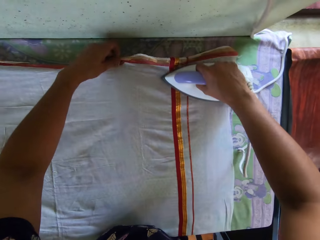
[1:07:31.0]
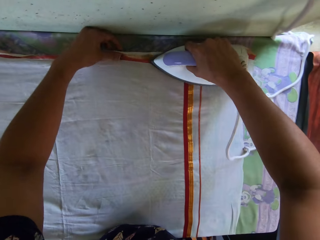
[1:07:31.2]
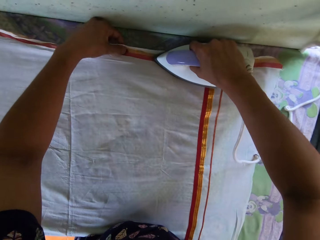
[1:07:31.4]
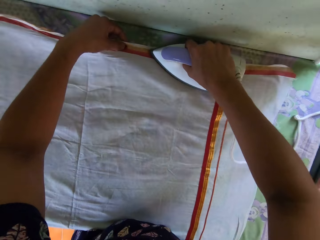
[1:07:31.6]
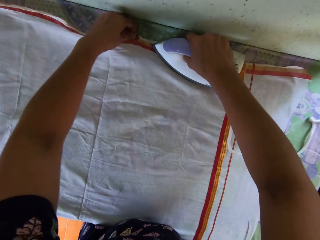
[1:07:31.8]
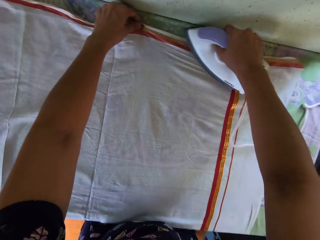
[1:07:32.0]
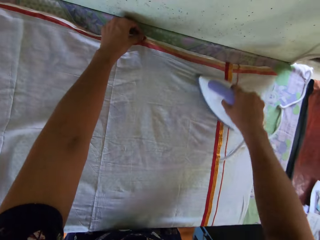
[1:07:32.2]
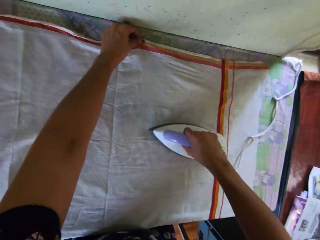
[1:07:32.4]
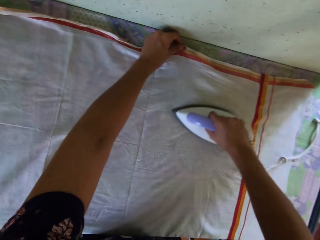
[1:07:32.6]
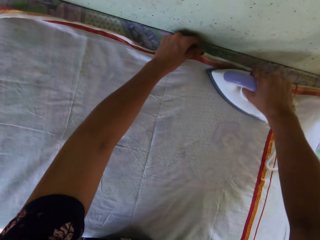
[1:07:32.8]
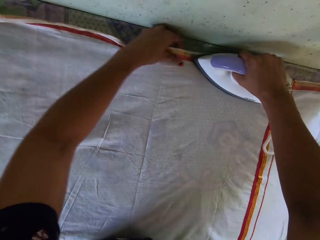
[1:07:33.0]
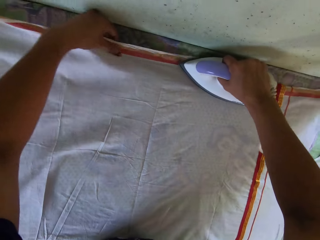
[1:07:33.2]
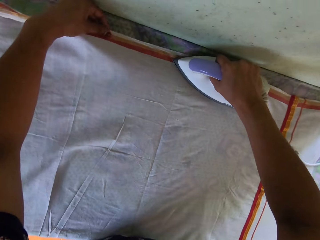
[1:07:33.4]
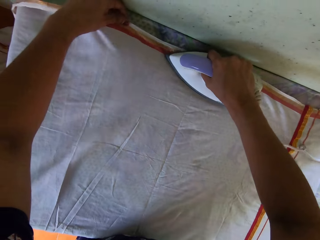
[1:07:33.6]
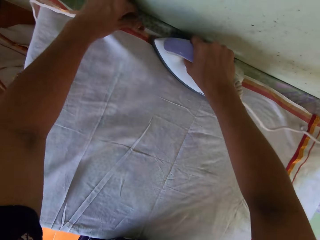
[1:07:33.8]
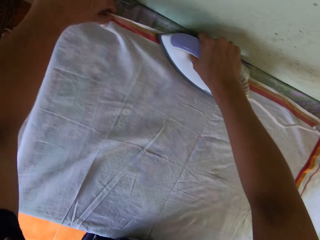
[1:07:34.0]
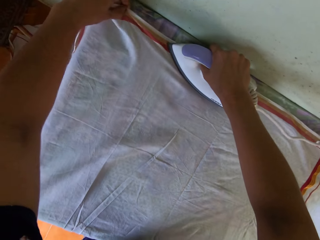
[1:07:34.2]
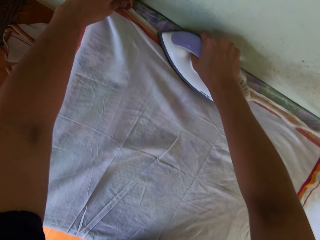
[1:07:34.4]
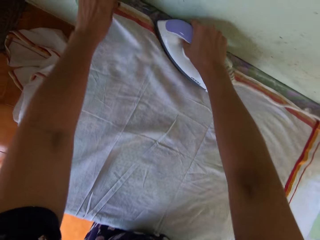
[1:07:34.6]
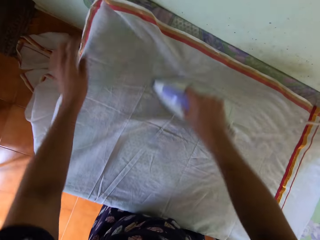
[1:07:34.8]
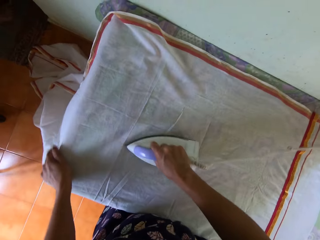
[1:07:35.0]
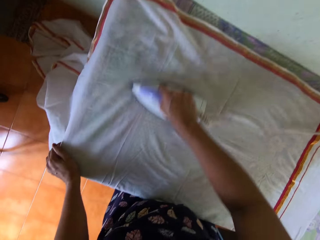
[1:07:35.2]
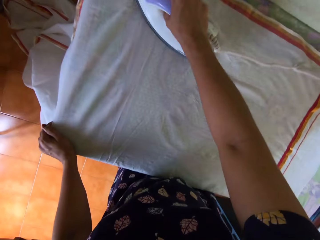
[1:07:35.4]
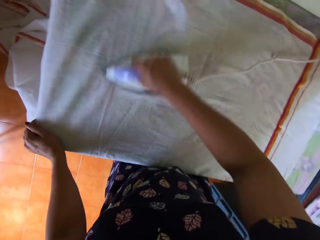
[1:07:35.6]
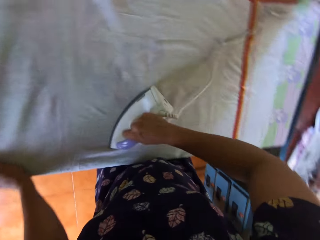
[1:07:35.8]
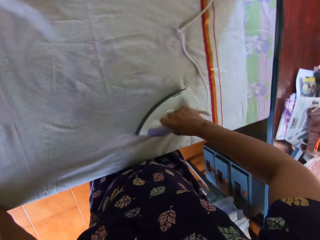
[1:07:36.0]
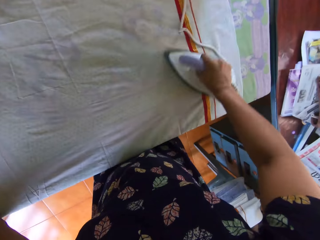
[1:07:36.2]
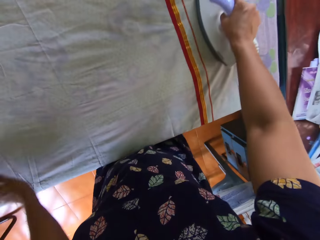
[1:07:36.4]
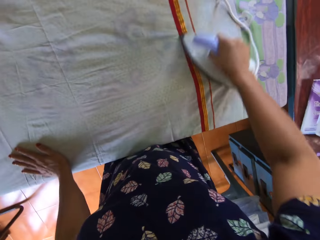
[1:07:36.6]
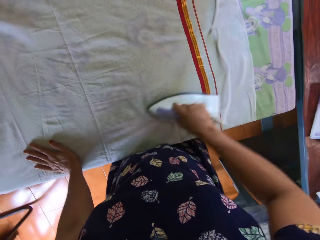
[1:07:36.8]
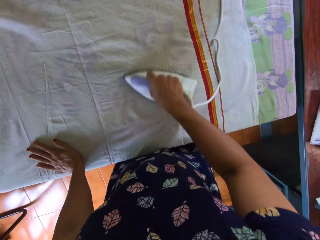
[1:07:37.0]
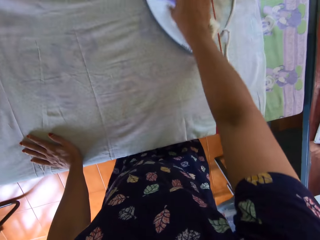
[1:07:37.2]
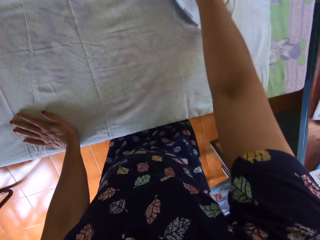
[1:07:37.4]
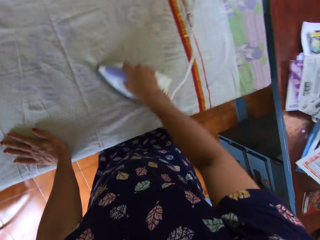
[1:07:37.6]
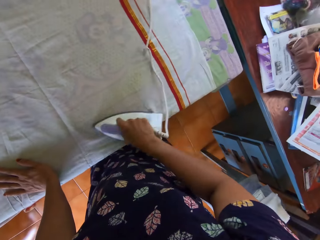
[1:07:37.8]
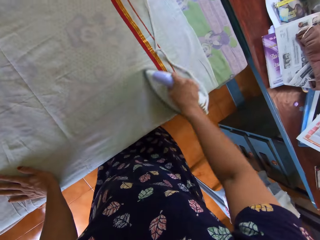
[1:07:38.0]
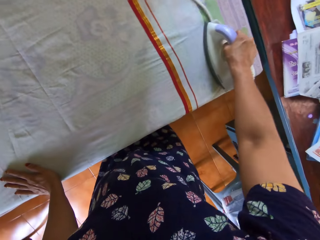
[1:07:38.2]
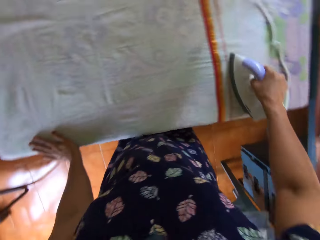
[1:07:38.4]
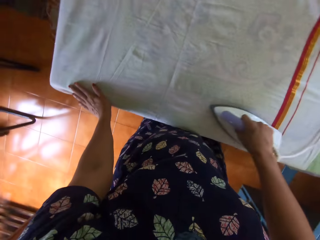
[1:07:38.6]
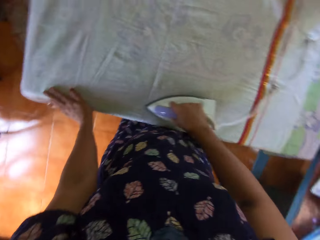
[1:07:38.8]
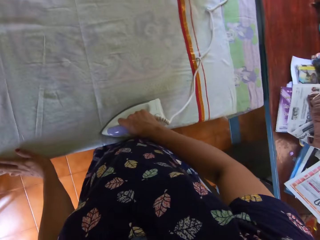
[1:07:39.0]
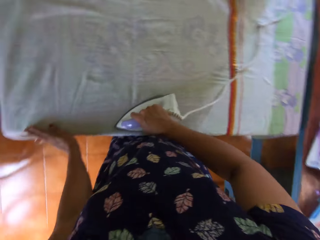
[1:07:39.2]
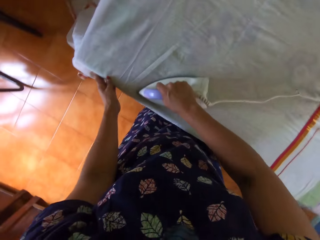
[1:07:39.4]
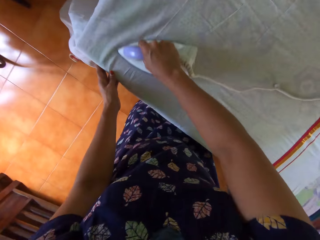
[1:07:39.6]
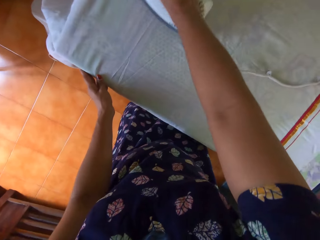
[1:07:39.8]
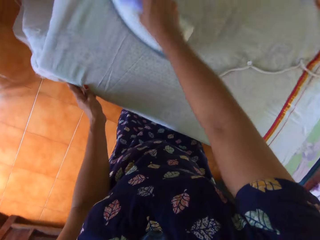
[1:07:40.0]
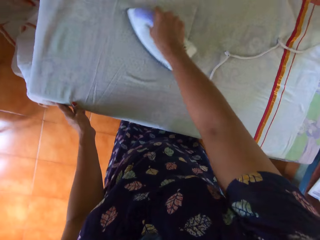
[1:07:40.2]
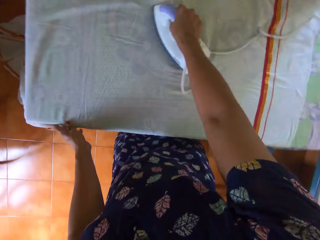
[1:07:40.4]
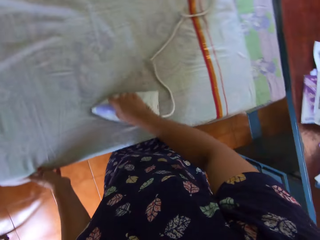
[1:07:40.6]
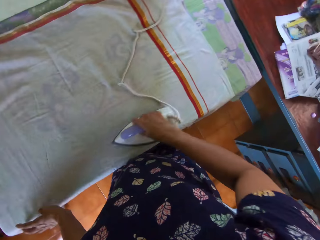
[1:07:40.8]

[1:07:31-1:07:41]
The camera wearer stretches the piece of cloth. She holds the piece of cloth. She holds the piece of cloth again. She converses and moves her hand.

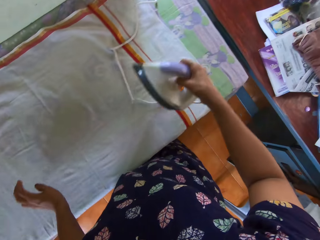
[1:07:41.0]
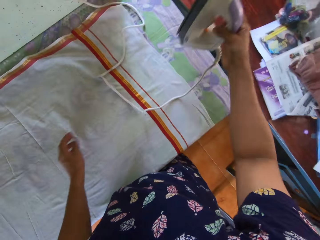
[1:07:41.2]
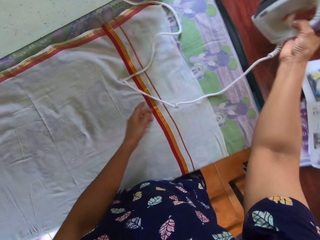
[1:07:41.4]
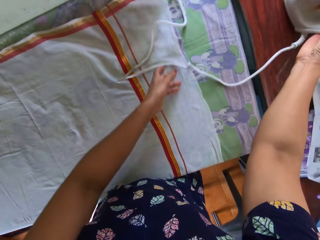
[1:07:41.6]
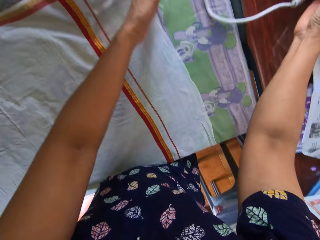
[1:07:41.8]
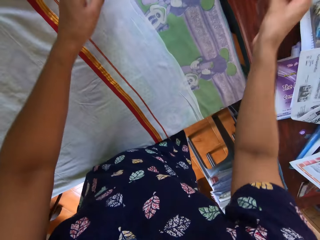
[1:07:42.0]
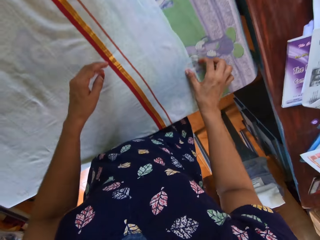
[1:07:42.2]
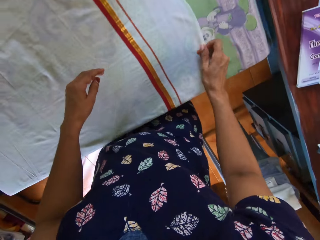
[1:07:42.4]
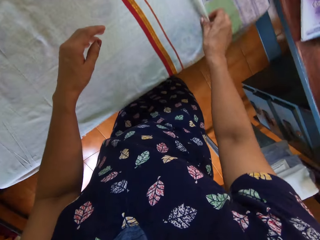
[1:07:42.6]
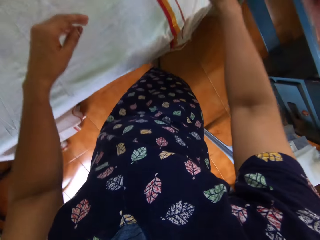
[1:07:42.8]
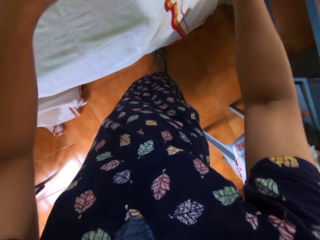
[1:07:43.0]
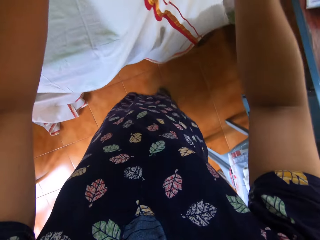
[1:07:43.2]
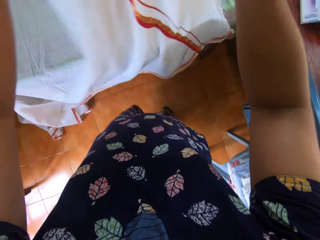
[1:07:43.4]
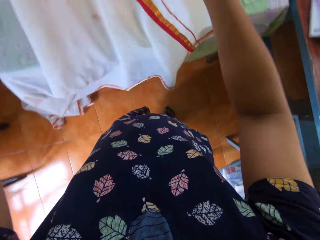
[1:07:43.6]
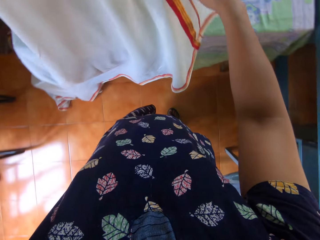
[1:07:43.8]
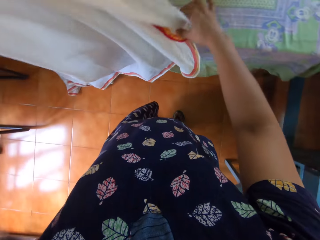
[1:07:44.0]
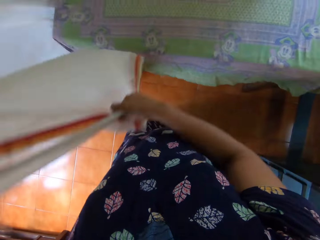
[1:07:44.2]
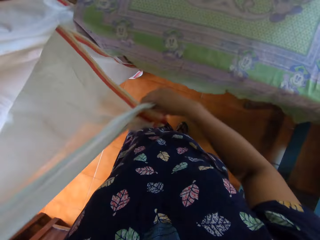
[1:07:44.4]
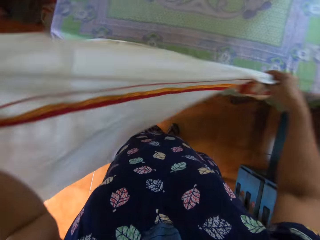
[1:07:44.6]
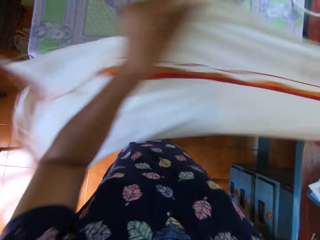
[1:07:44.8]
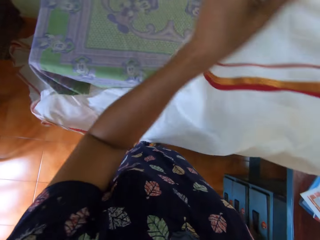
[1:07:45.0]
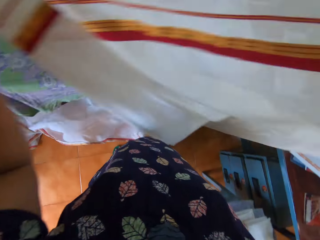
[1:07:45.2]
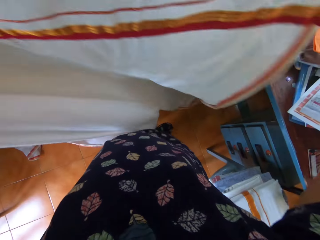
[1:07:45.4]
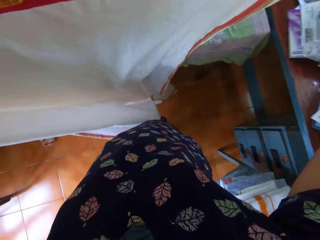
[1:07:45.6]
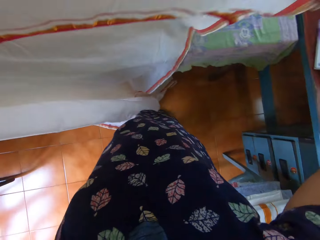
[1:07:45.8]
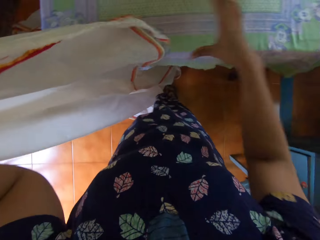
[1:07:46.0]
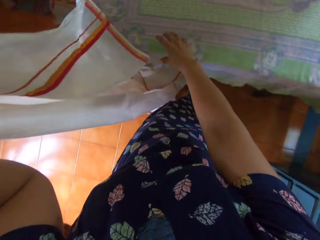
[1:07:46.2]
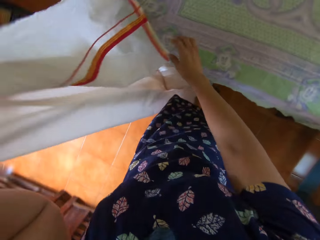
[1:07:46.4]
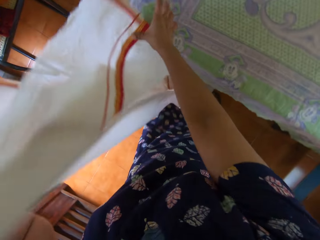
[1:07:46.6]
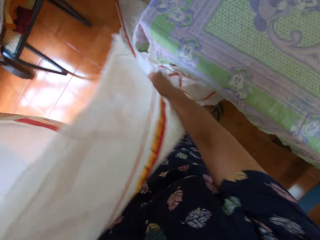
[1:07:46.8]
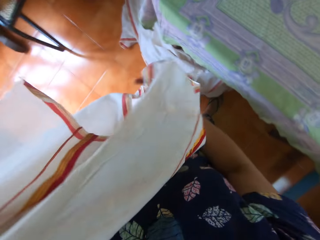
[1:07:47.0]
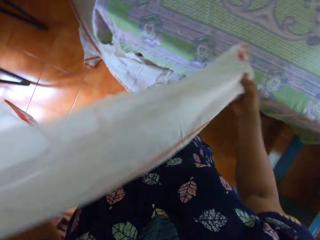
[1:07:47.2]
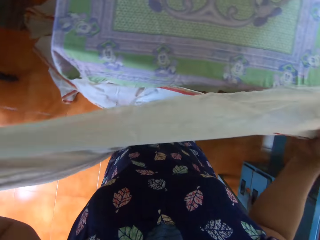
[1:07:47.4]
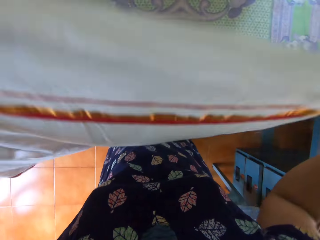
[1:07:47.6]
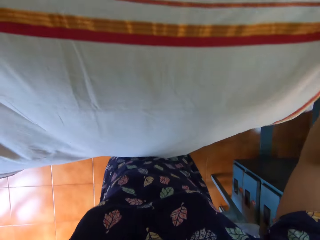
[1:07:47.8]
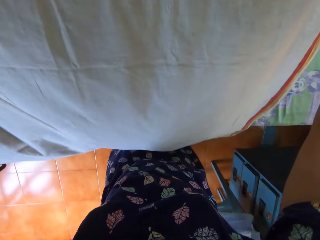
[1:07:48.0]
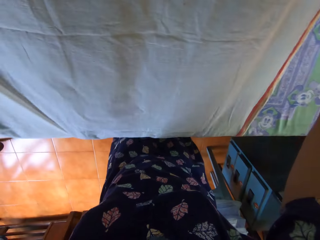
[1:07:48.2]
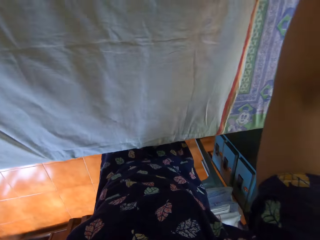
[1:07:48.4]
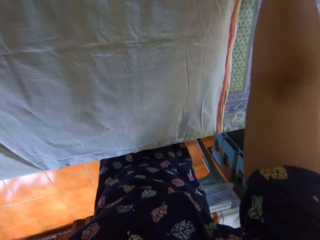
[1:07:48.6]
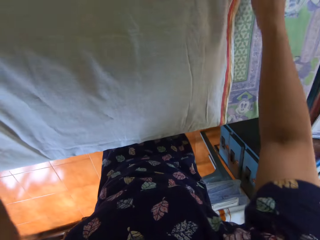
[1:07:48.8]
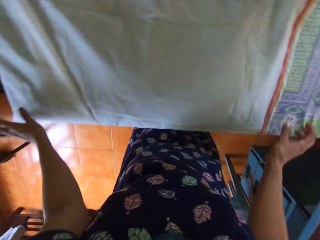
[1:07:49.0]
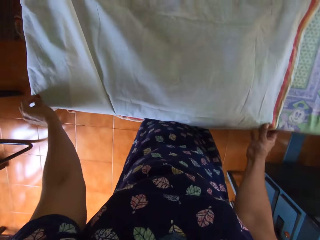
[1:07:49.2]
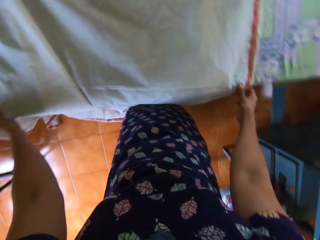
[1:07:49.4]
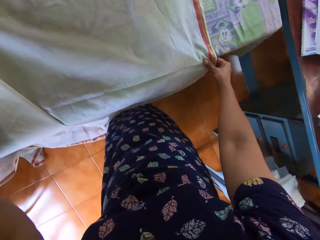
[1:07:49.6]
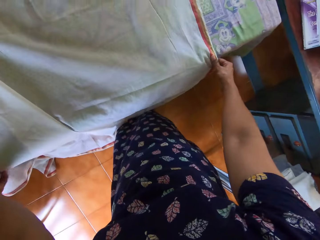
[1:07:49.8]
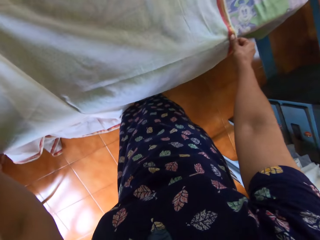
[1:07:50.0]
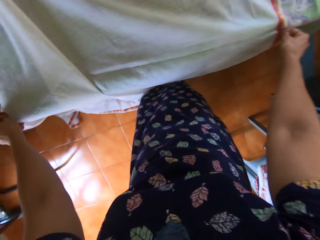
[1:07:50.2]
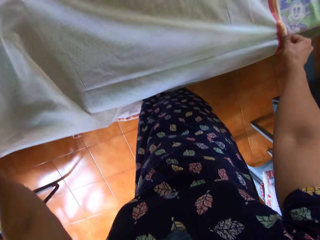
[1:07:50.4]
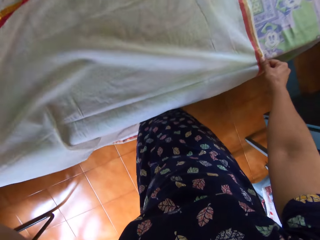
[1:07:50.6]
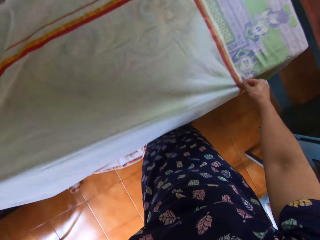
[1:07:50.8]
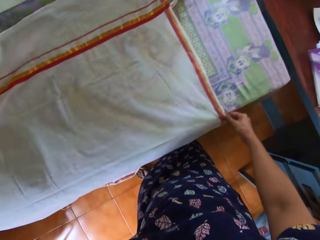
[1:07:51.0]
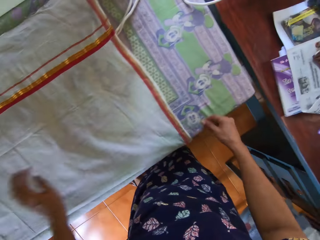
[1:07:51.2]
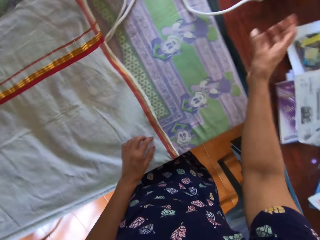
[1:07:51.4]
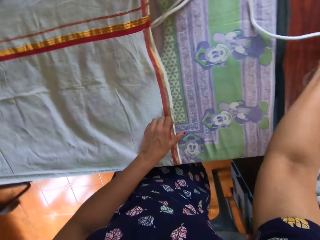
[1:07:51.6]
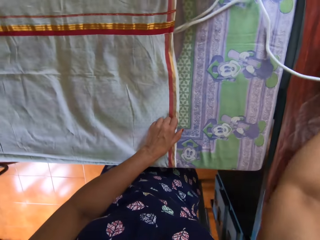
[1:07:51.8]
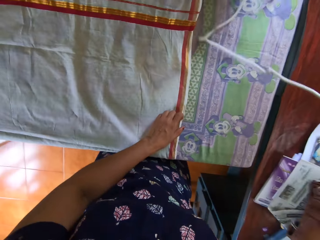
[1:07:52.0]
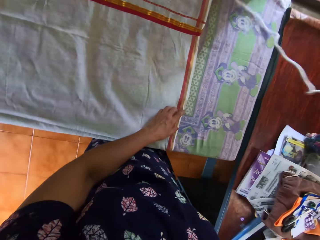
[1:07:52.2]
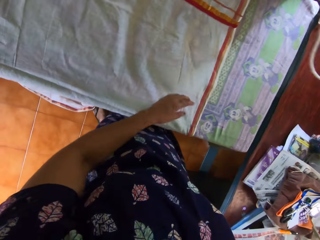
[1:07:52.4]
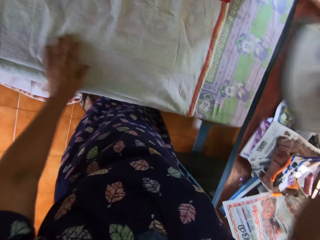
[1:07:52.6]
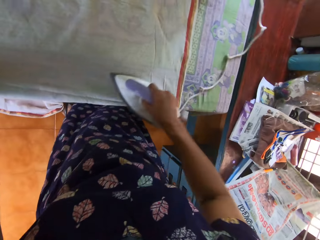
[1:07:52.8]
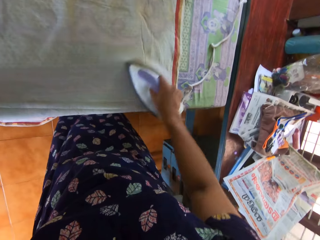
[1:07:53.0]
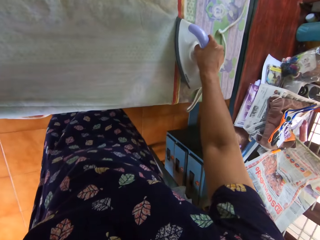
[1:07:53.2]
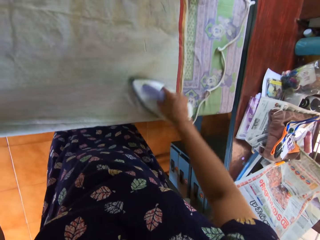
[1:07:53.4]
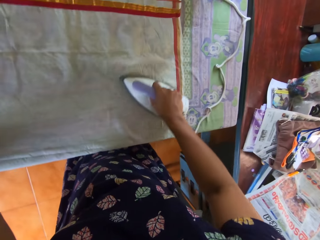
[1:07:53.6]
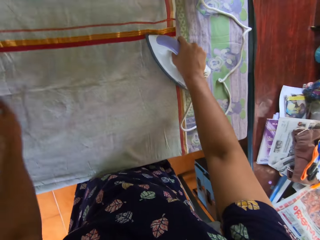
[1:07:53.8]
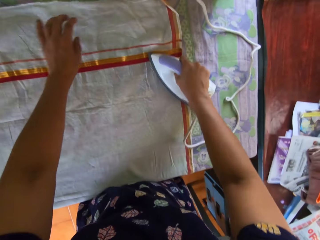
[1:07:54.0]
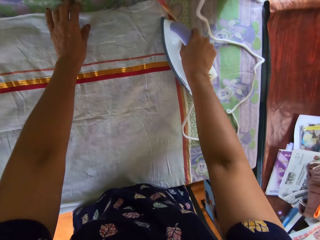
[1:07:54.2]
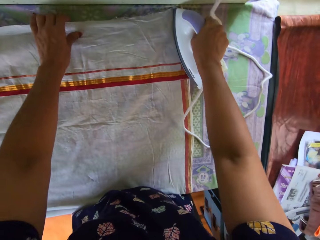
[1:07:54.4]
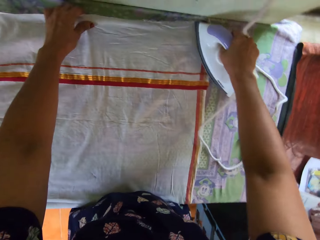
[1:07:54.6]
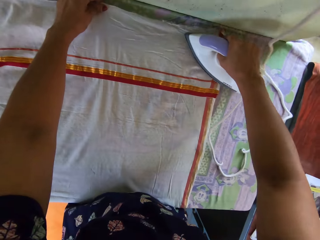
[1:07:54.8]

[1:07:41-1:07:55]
The camera wearer drops the pressing iron on the desk. She moves the iron cable. She stretches the piece of cloth. She picks up the bedsheet with her right hand. She holds the bedsheet with both hands. She drops the fabric from her right hand. She picks up the fabric with her right hand. She holds up the cloth. She spreads the fabric on the table. She adjusts the fabric on the table with both hands. She picks up the electric pressing iron on the adjacent table with her right hand. She irons the fabric with the electric pressing iron.
